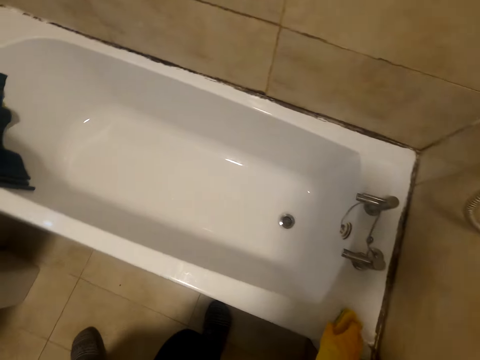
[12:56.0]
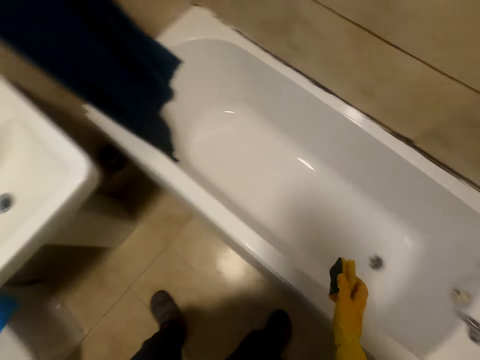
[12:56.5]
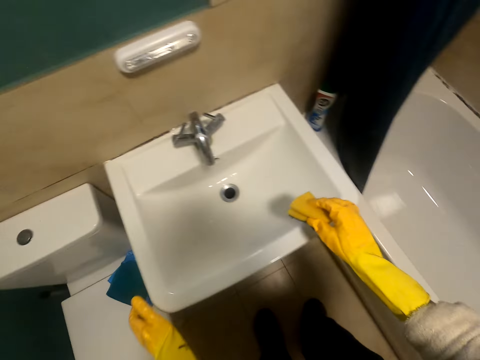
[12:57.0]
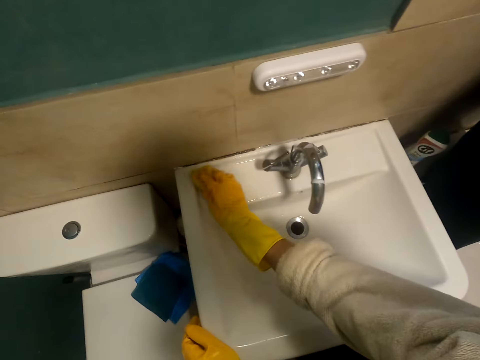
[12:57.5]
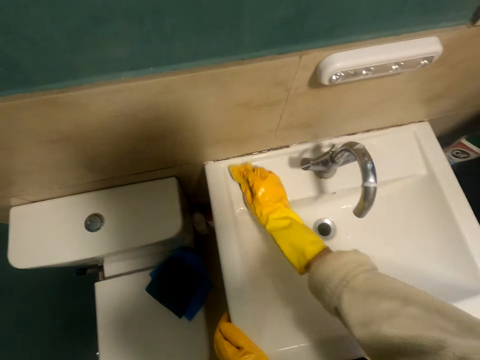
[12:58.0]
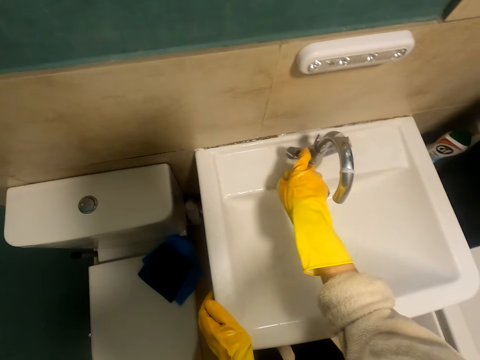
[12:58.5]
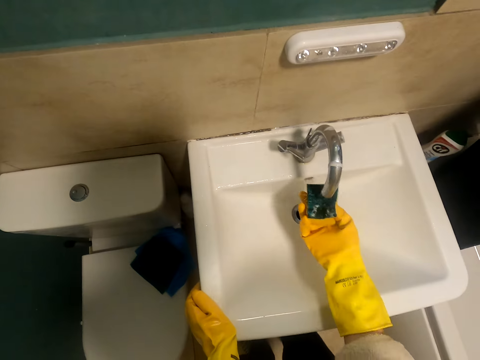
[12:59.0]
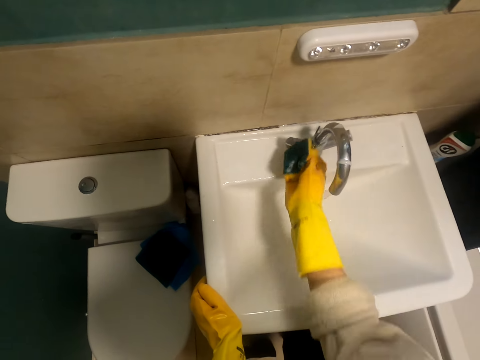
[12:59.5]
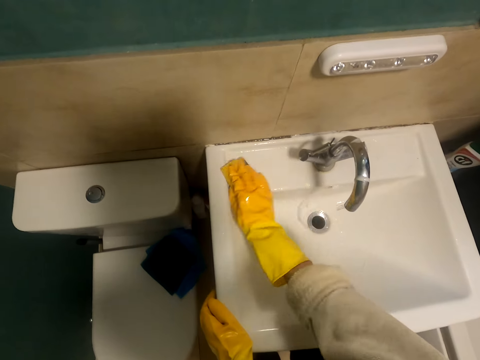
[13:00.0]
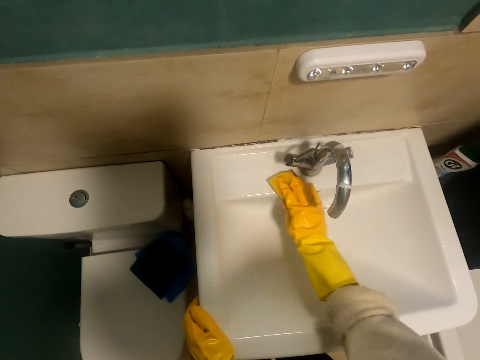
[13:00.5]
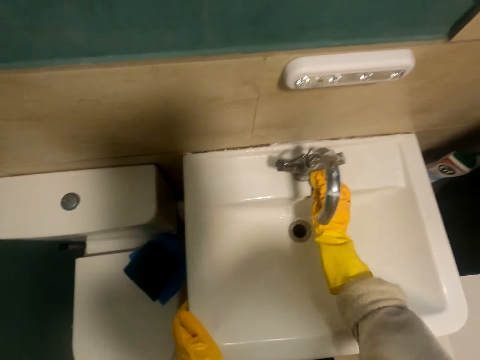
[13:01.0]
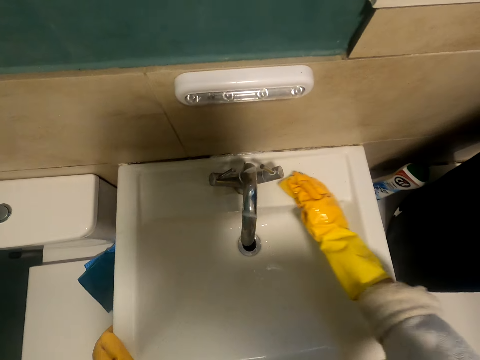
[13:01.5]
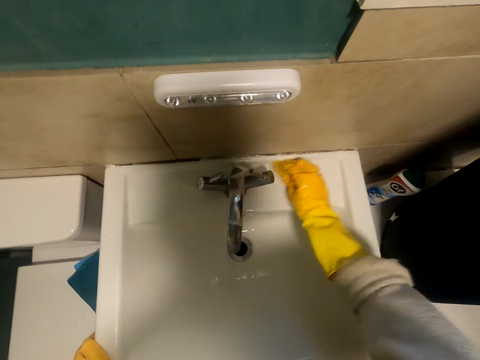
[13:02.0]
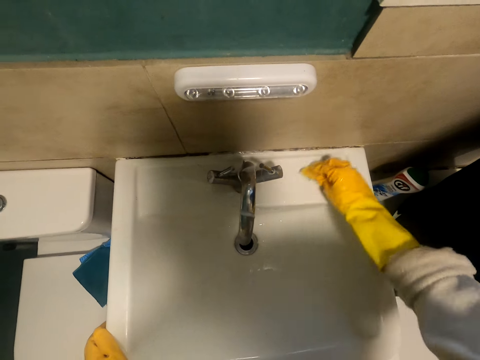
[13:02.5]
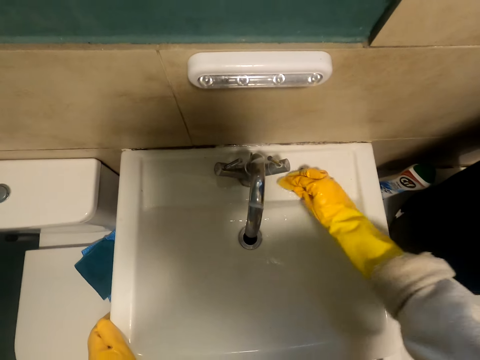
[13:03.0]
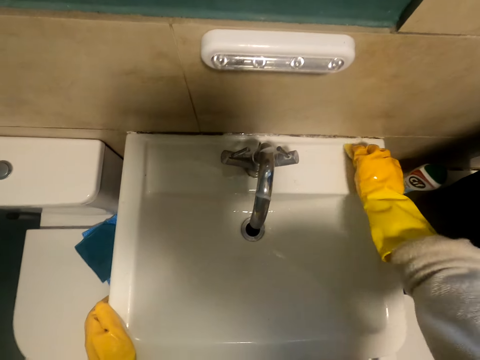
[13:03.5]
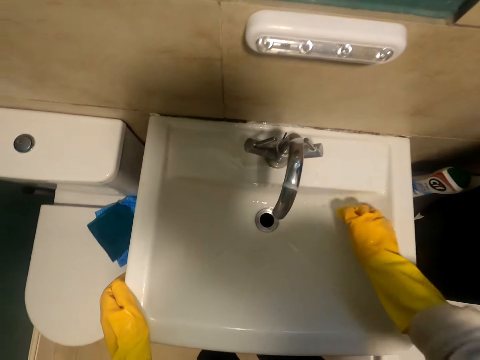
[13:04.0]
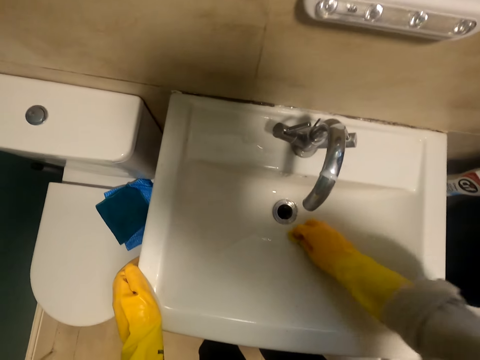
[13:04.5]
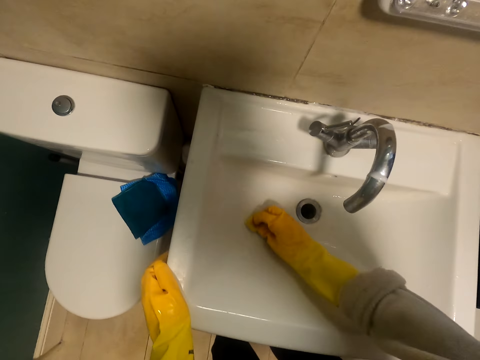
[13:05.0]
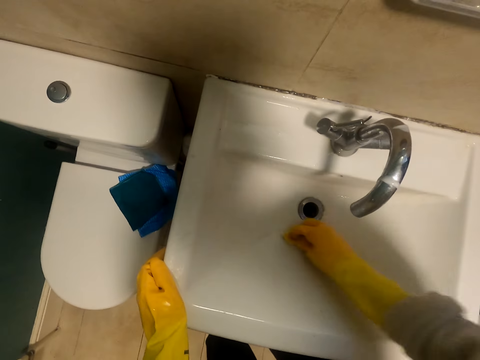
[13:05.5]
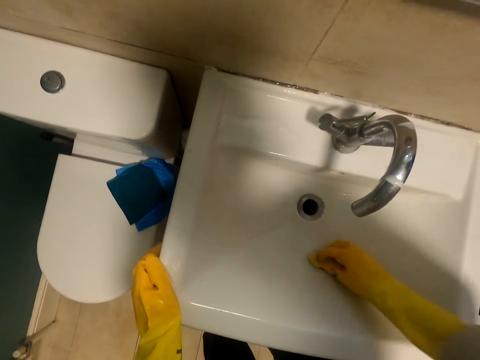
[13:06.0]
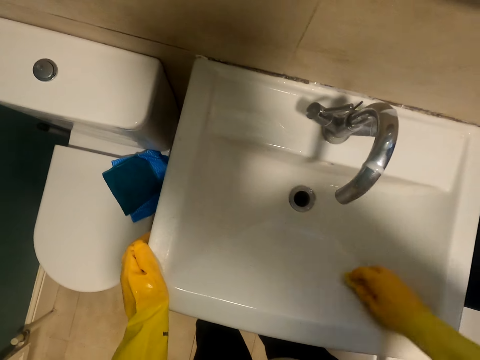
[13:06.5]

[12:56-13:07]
The camera wearer picks up a sponge from the sink. They open the tap with the right hand. They wipe the surface of the sink. They clean the sink.

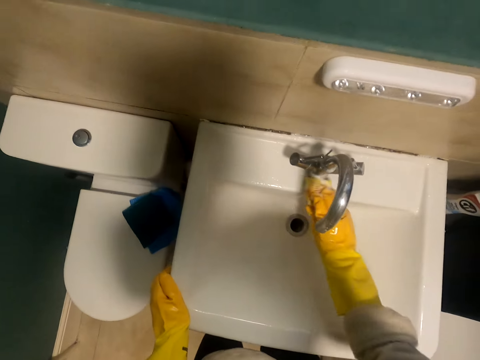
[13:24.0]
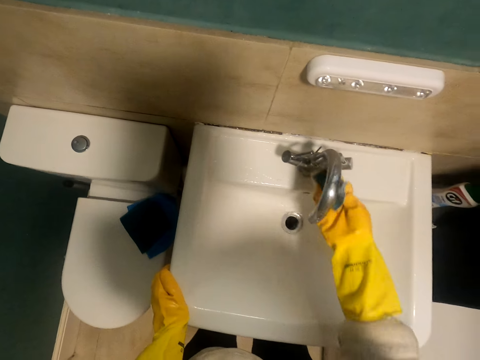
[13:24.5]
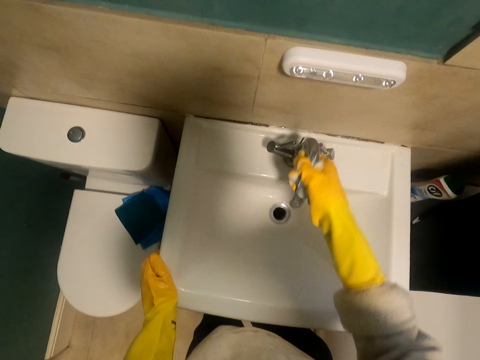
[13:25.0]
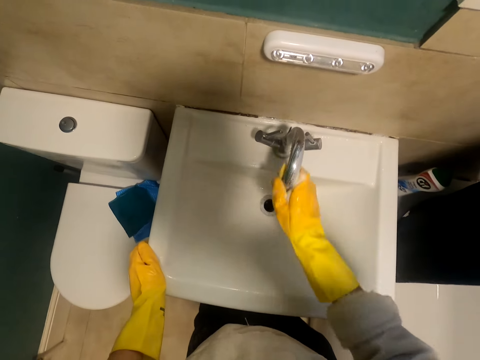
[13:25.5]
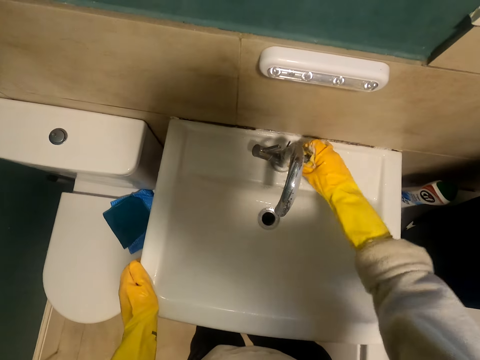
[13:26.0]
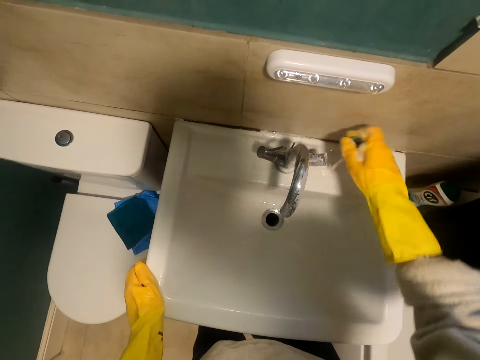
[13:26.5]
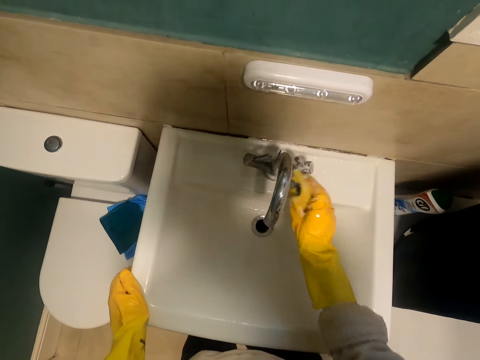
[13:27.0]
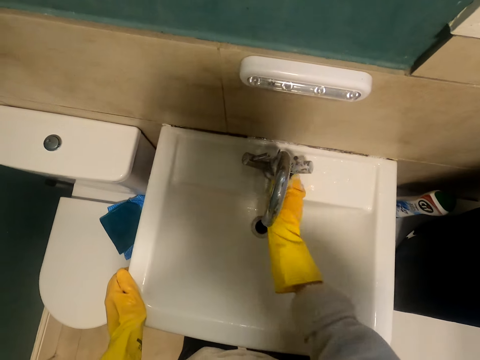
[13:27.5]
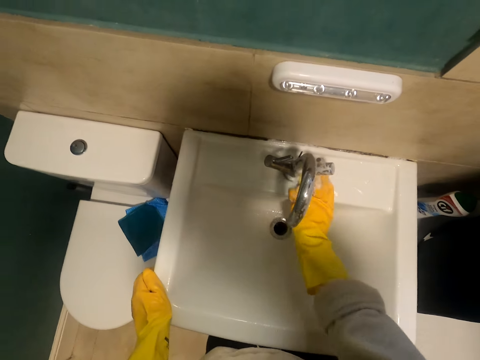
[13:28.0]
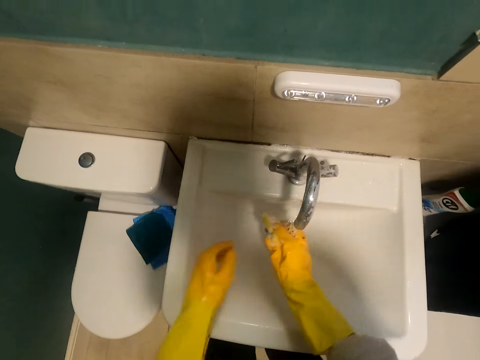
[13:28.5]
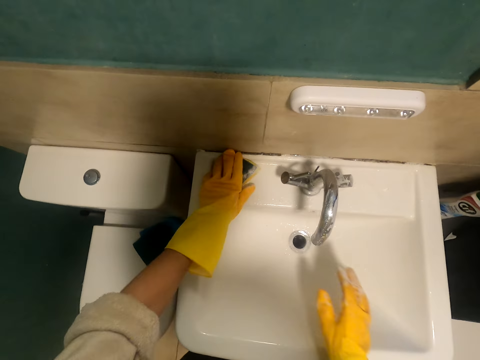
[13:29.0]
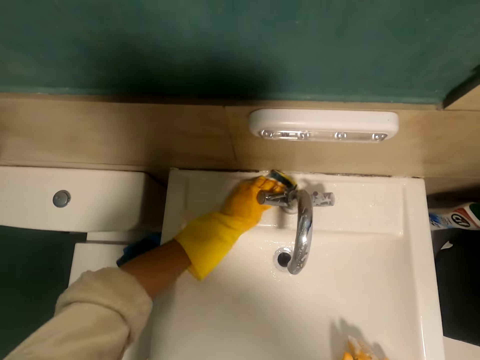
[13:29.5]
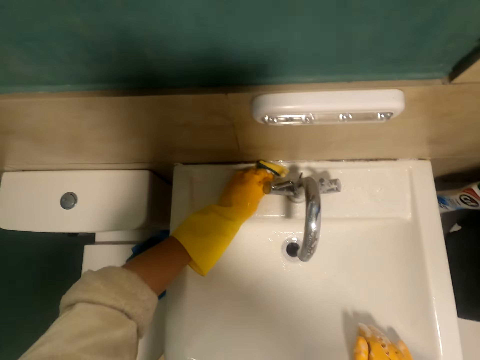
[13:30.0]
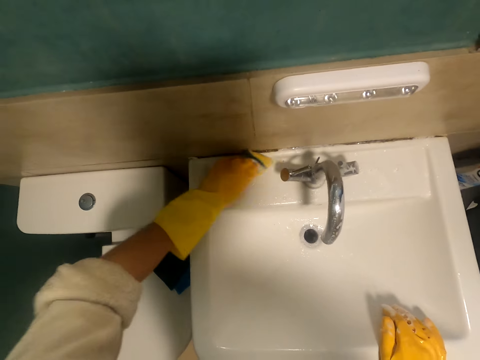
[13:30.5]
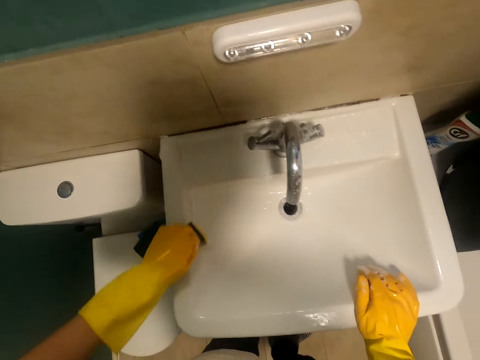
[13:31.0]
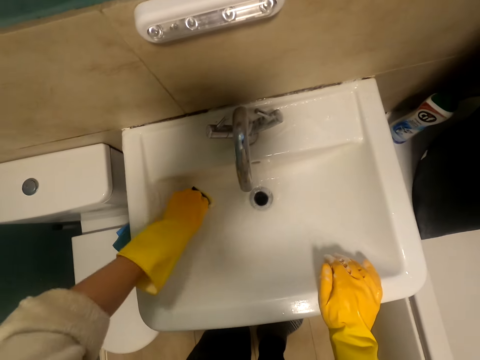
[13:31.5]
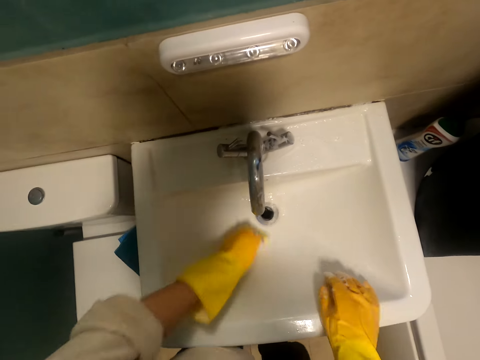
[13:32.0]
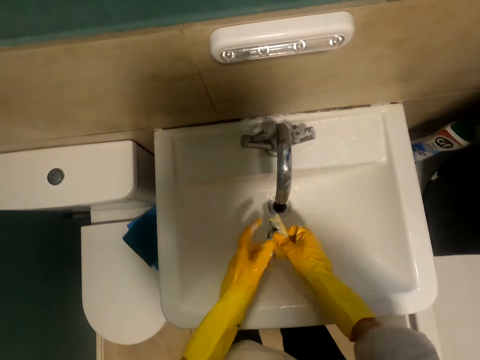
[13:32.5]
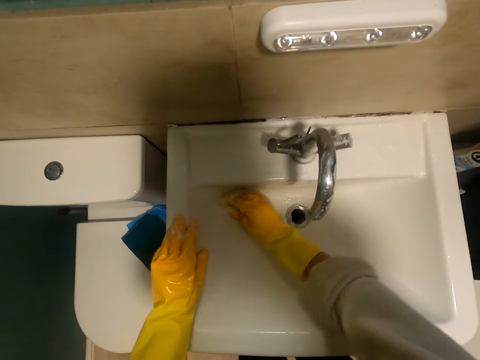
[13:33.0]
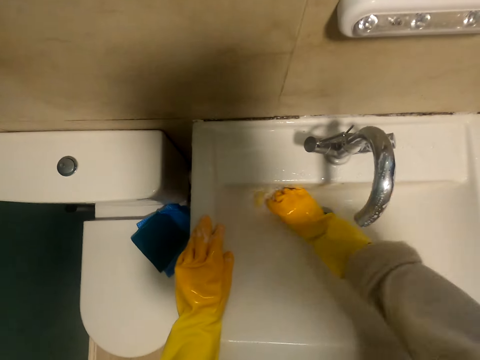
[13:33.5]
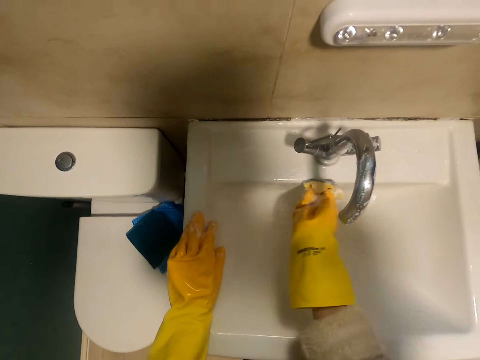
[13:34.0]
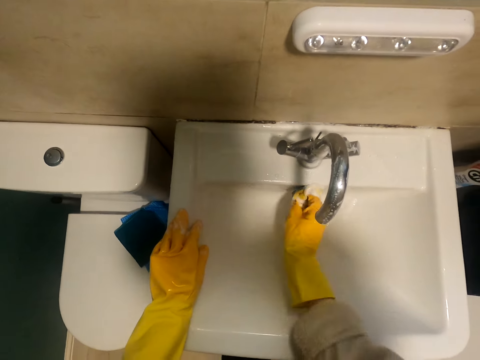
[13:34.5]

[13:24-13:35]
The camera wearer cleans the tap. They clean the sink.

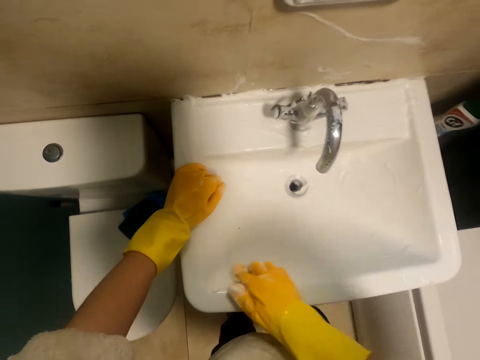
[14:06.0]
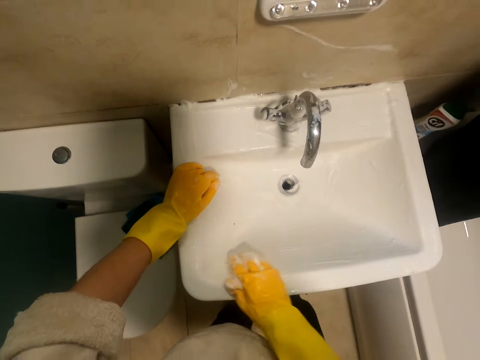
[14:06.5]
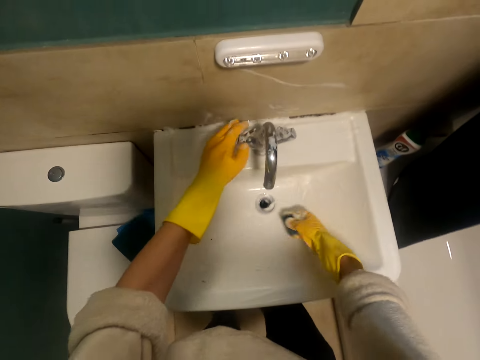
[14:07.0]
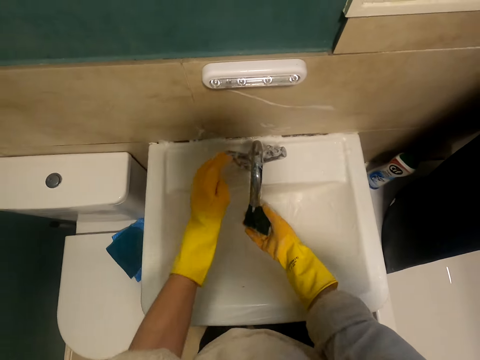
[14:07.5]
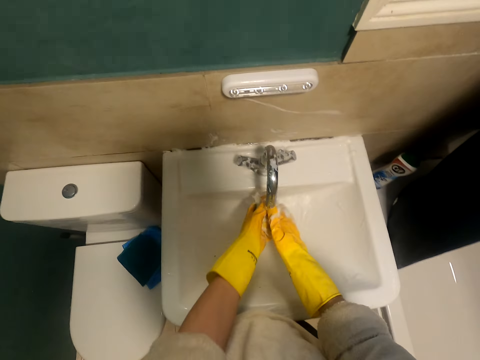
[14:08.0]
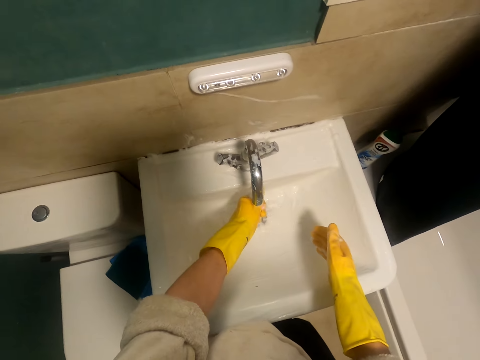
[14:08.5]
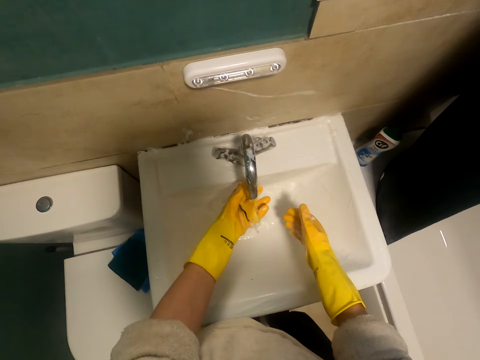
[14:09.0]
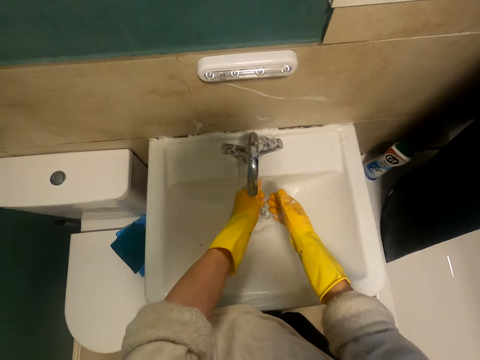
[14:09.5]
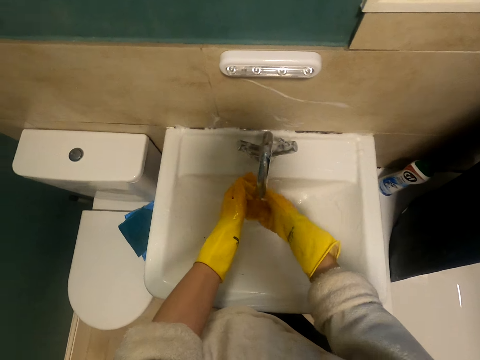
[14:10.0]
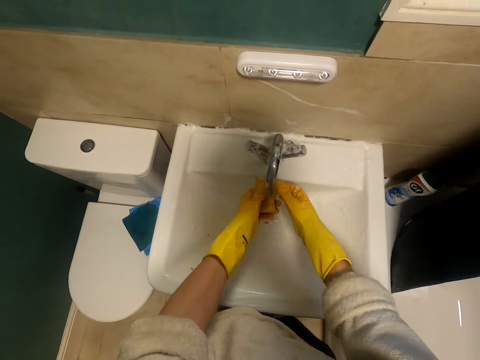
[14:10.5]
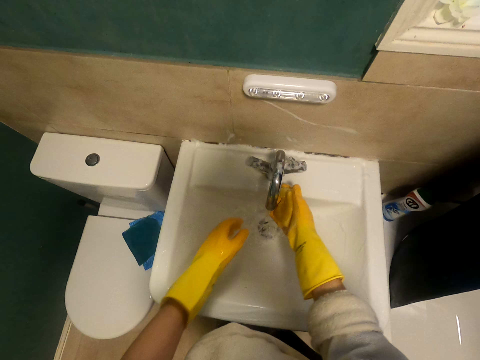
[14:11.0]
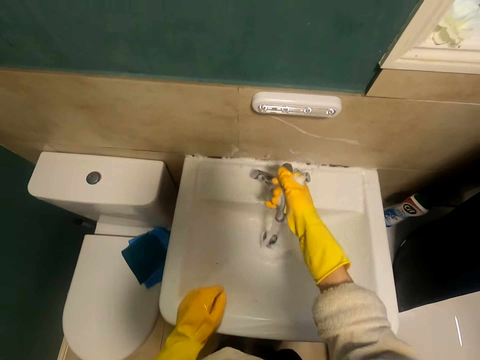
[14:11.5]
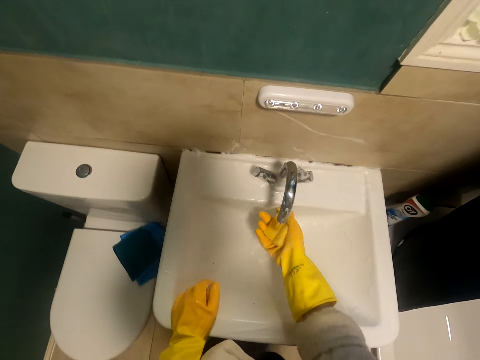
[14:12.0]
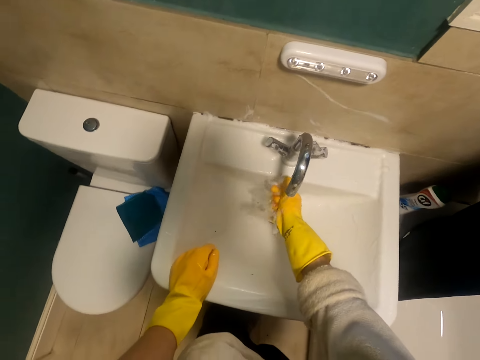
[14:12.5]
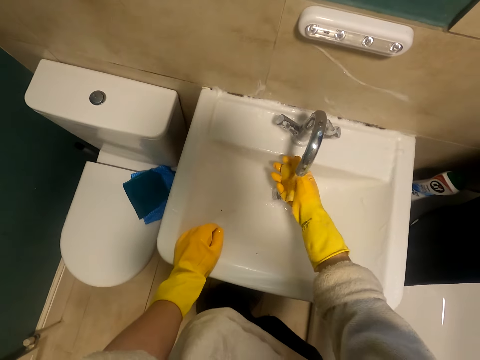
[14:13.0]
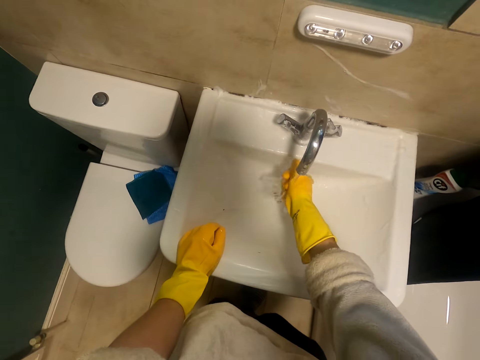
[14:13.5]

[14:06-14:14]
The camera wearer opens the tap. They rinse the sponge.
